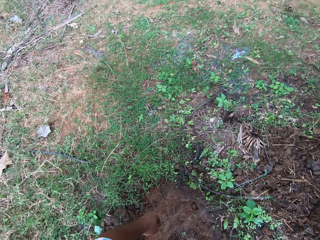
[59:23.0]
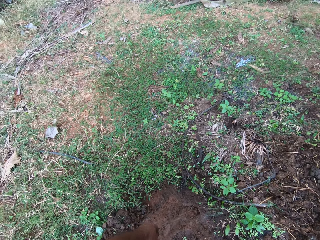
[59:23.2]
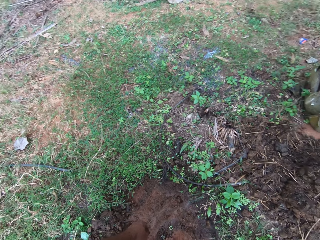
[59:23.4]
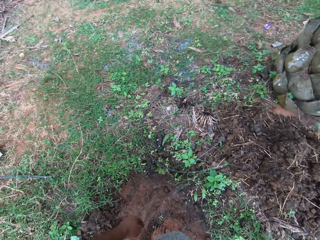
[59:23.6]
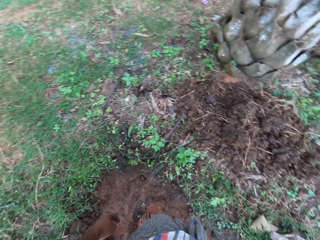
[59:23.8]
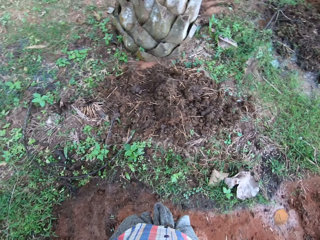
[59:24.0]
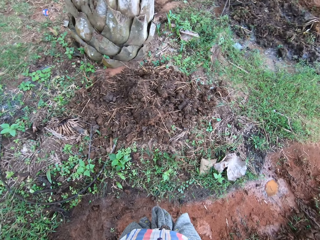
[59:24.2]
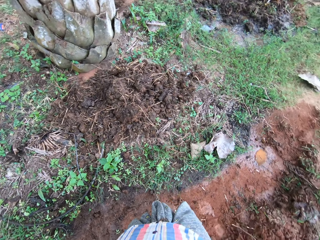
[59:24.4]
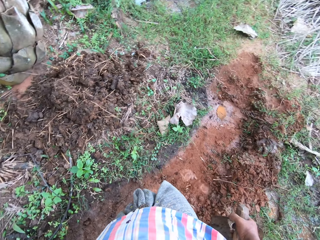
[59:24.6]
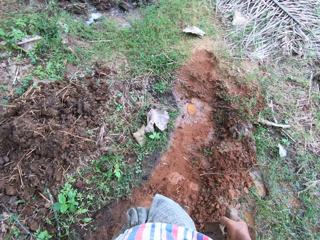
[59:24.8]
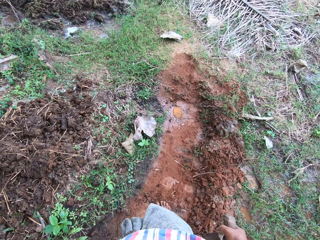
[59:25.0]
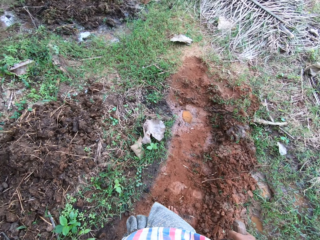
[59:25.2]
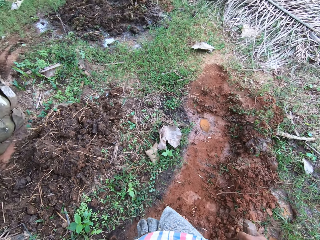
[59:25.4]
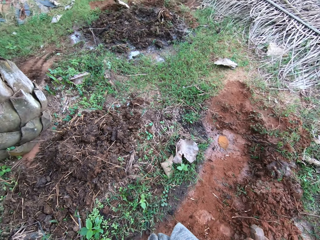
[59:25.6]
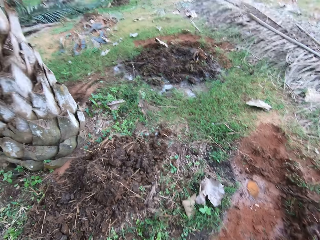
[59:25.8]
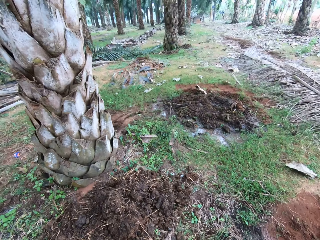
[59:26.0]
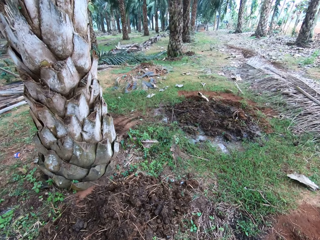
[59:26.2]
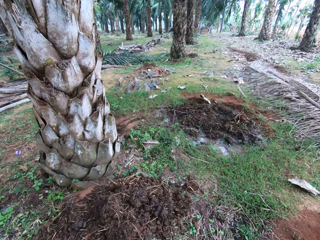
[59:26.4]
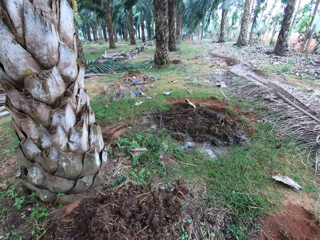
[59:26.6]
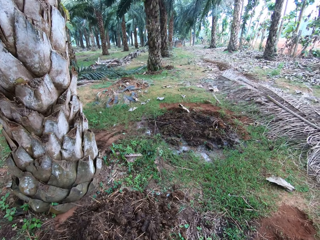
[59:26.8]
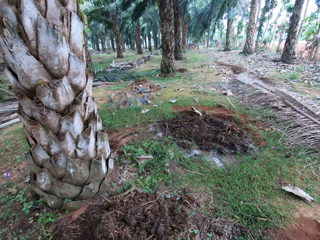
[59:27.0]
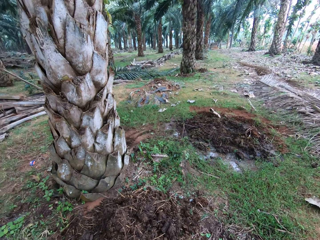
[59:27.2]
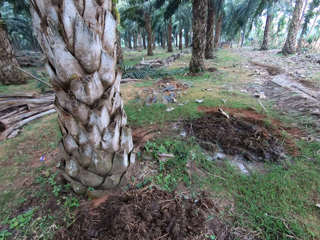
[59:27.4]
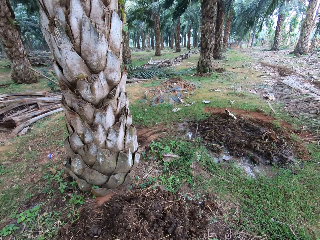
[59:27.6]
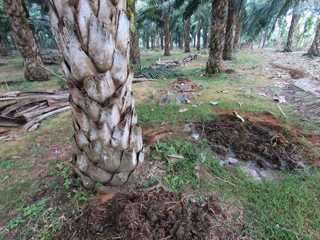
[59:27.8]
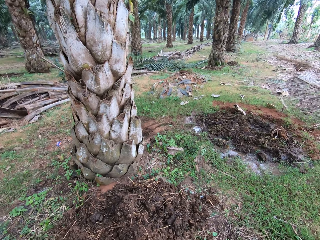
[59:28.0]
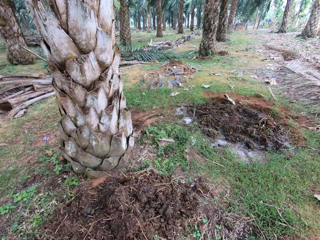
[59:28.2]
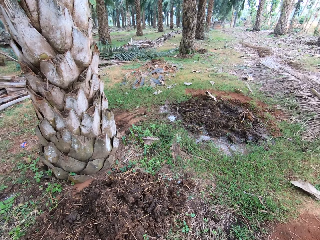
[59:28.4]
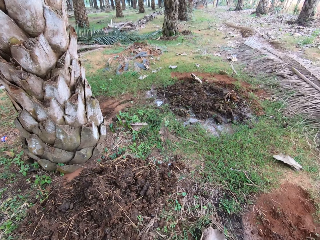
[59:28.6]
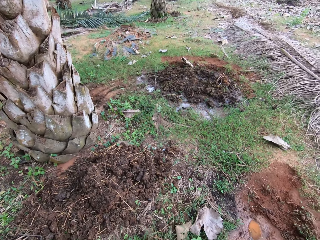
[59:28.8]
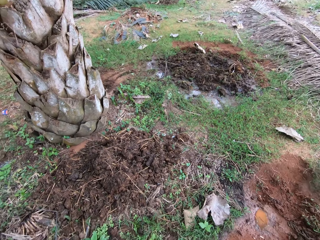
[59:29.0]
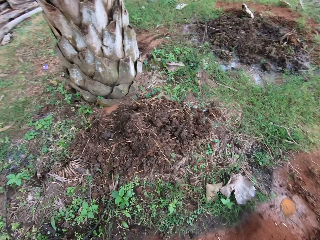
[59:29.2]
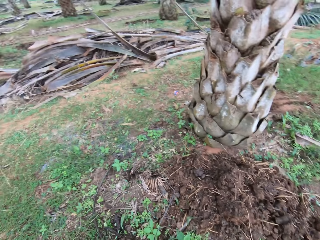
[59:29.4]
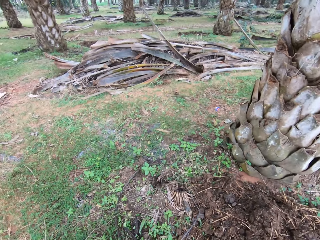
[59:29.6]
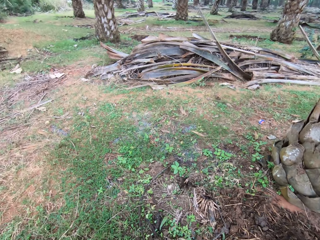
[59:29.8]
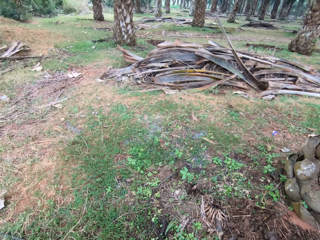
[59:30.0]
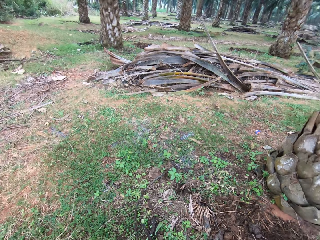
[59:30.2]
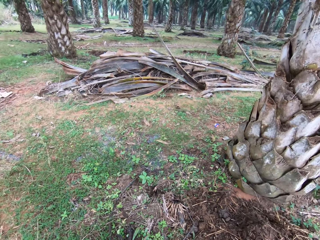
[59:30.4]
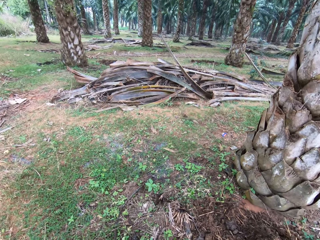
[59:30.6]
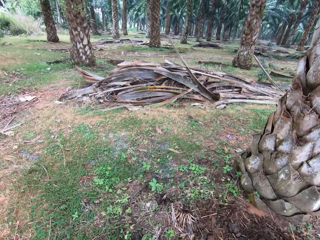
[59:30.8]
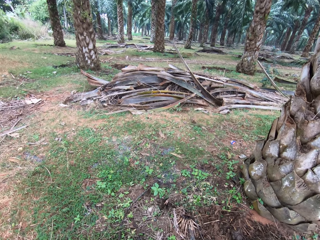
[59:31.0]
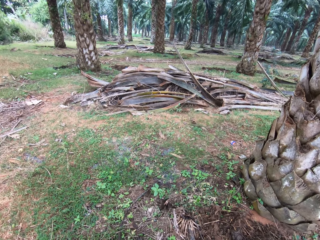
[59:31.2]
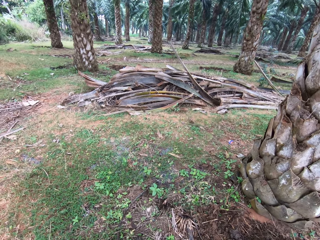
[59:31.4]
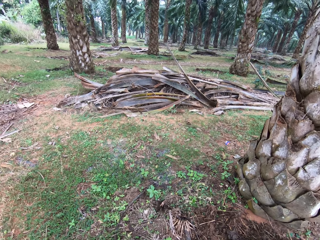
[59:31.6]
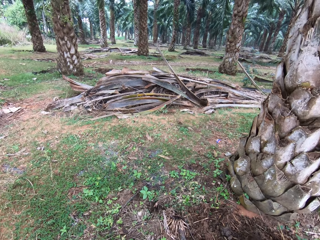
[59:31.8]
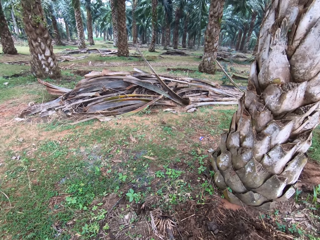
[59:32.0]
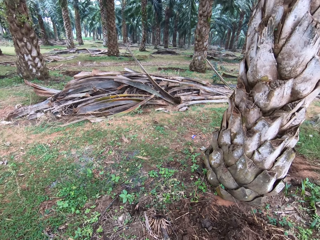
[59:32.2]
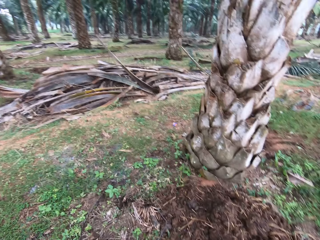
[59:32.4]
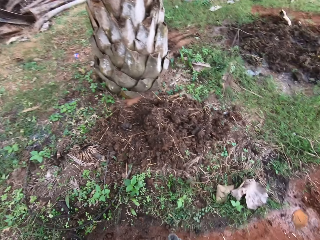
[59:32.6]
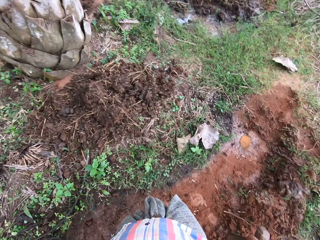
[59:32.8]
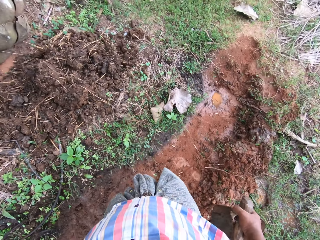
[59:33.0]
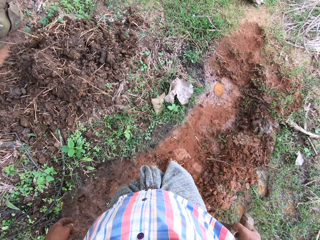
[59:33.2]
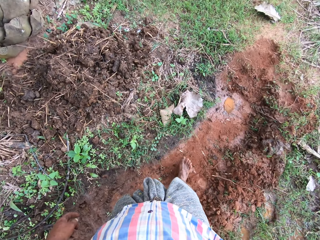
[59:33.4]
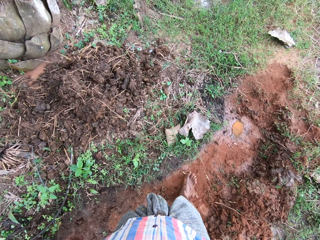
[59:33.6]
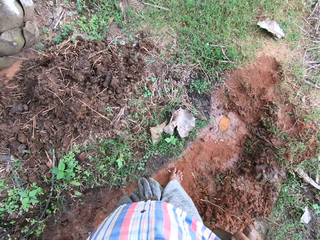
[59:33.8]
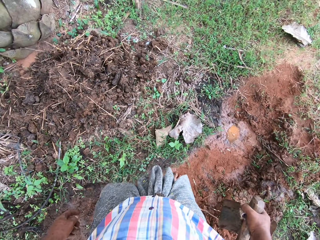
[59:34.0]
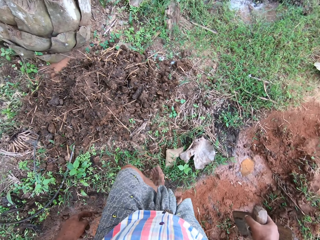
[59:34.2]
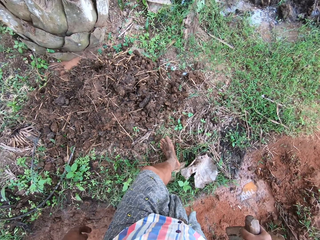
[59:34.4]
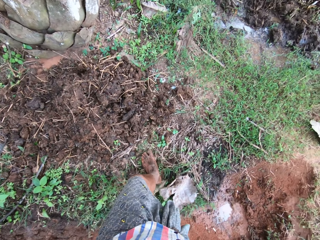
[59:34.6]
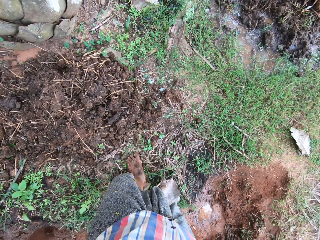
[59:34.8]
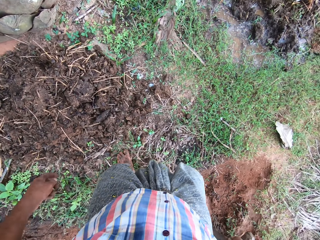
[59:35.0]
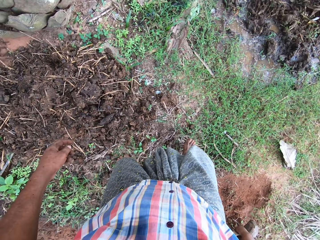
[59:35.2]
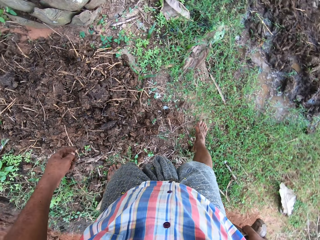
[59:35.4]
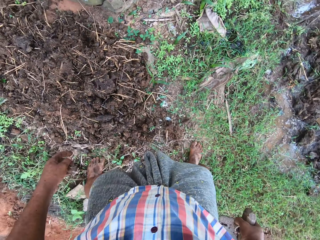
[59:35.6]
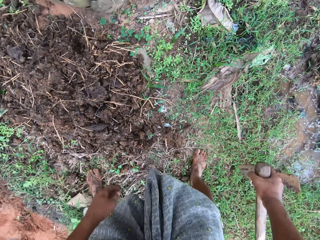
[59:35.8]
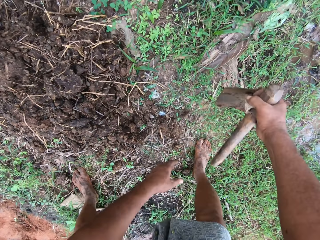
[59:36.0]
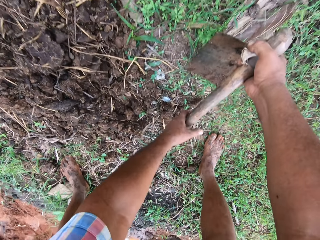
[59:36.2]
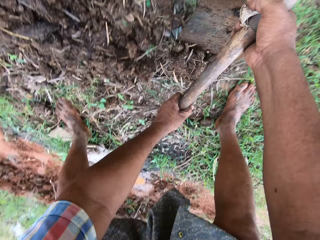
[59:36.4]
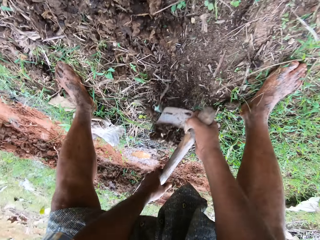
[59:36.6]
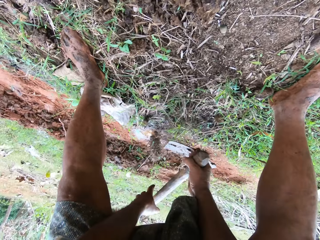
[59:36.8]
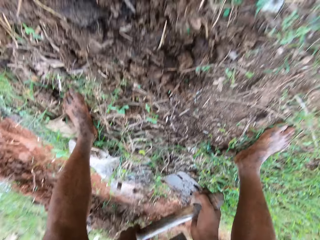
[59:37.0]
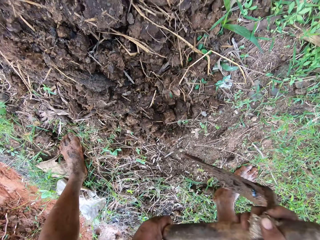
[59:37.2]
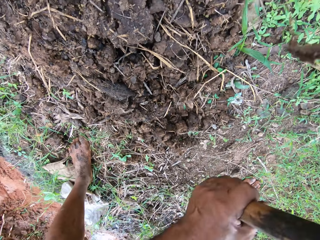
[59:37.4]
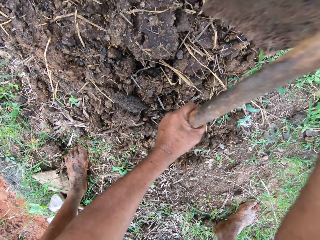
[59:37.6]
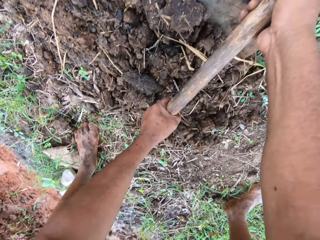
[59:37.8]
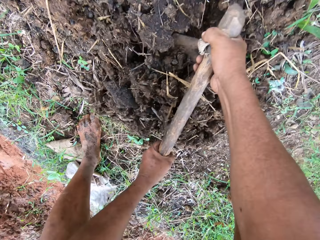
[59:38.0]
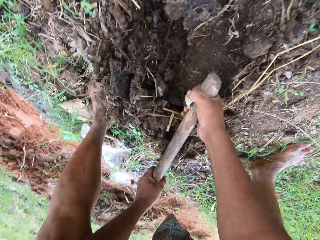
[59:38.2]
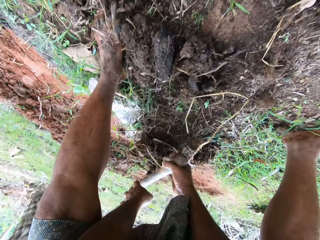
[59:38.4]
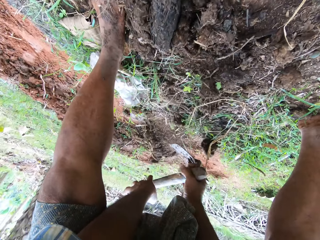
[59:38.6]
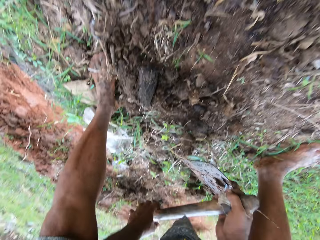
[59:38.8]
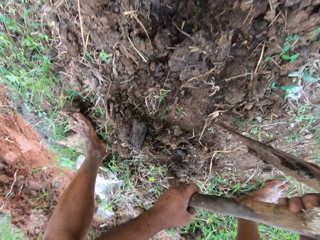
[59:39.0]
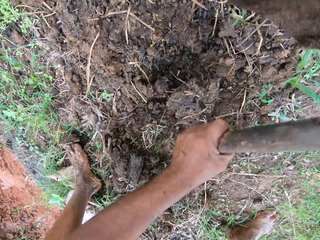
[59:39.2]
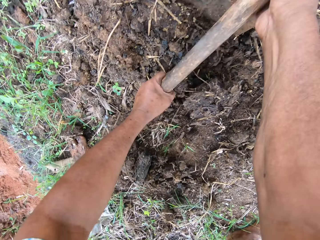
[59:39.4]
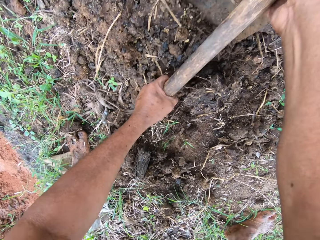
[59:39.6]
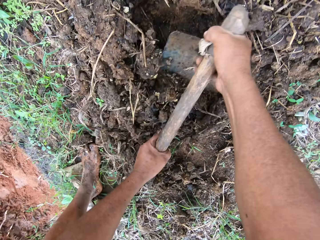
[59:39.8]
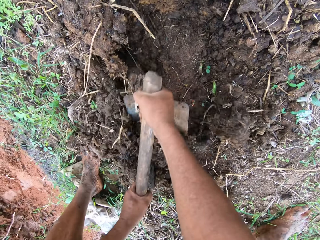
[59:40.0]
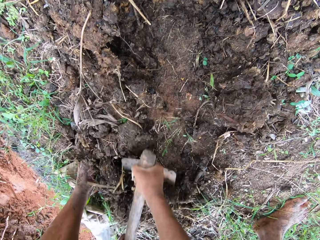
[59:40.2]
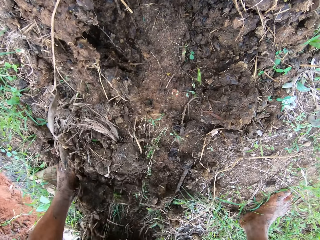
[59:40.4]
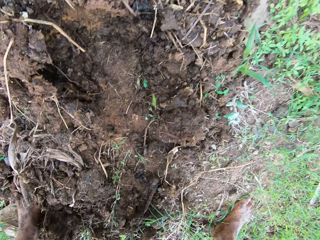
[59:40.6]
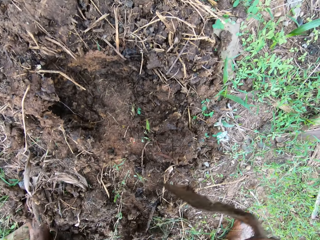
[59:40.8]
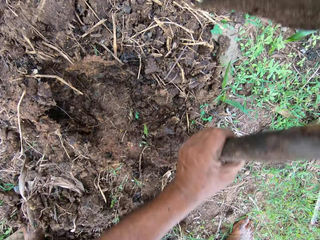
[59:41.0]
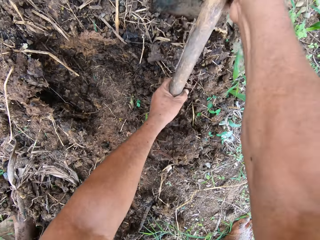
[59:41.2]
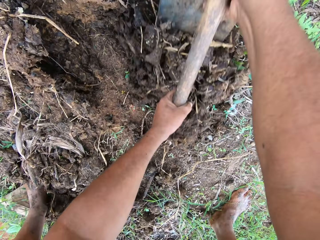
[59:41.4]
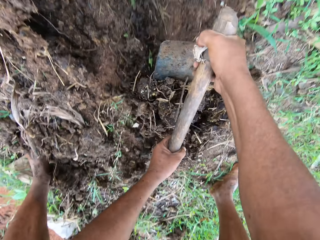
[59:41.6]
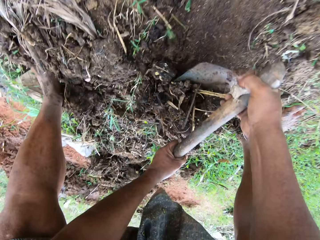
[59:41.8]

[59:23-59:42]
The camera wearer walks around the field. They clear the grass with a hoe and dig with the garden hoe.

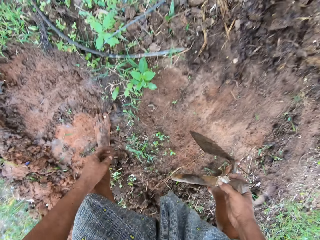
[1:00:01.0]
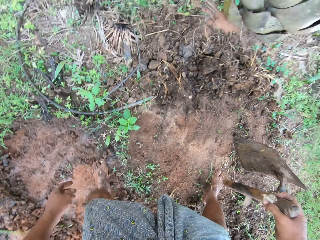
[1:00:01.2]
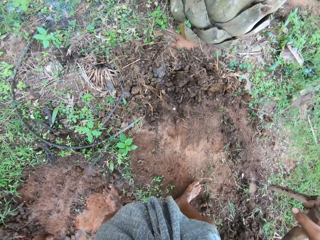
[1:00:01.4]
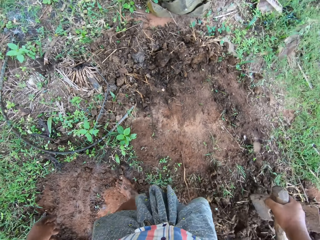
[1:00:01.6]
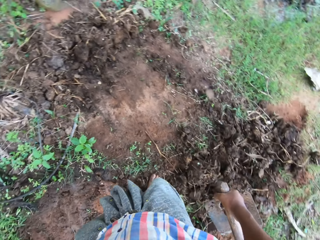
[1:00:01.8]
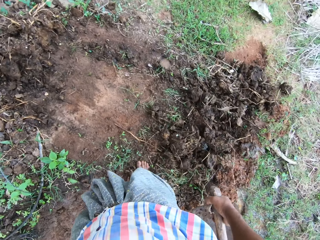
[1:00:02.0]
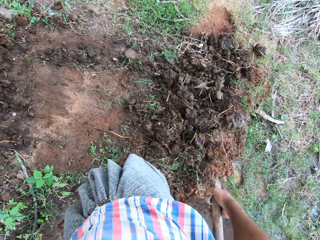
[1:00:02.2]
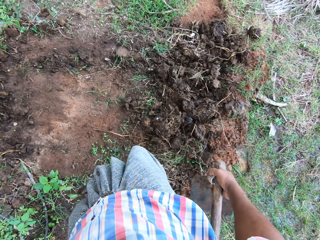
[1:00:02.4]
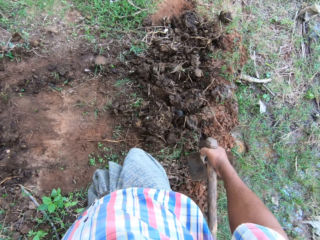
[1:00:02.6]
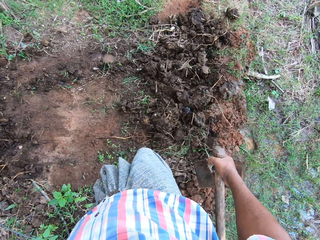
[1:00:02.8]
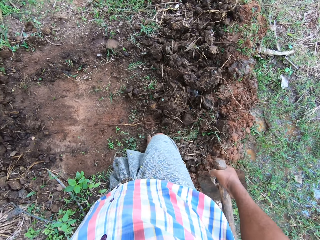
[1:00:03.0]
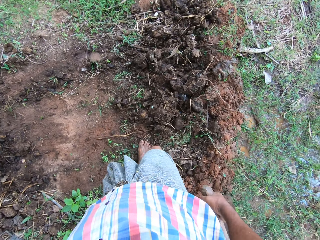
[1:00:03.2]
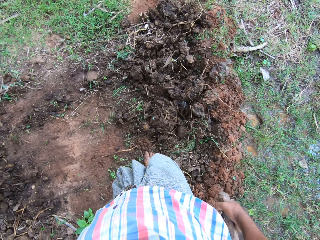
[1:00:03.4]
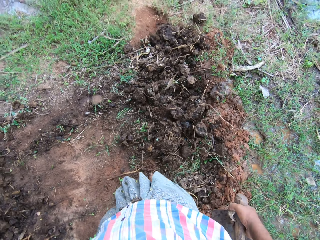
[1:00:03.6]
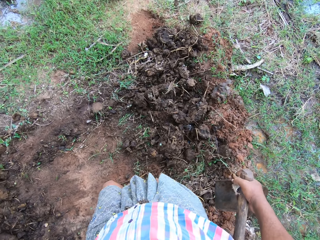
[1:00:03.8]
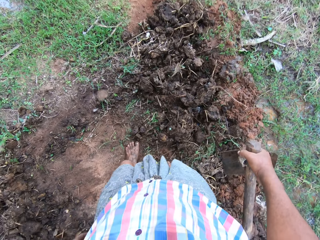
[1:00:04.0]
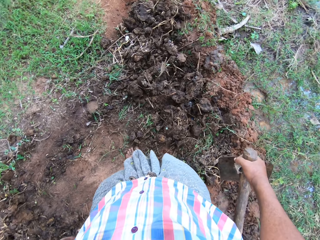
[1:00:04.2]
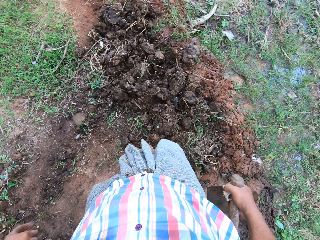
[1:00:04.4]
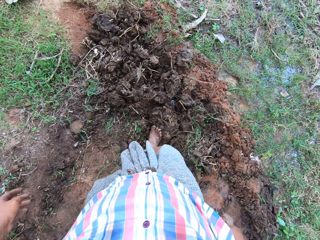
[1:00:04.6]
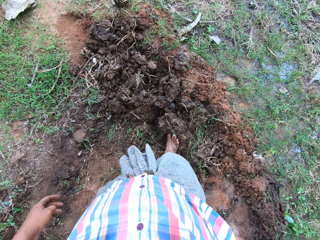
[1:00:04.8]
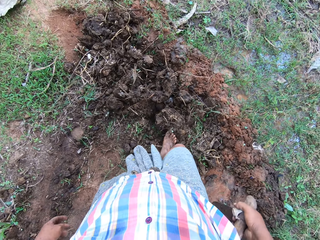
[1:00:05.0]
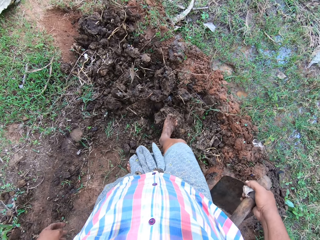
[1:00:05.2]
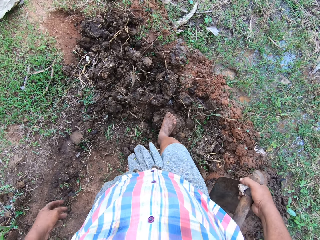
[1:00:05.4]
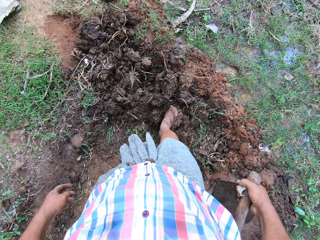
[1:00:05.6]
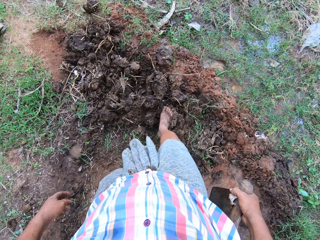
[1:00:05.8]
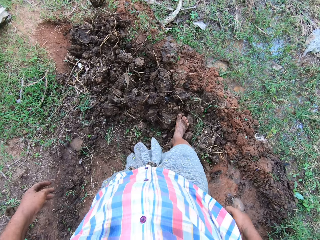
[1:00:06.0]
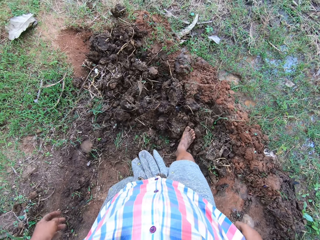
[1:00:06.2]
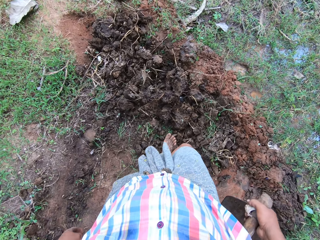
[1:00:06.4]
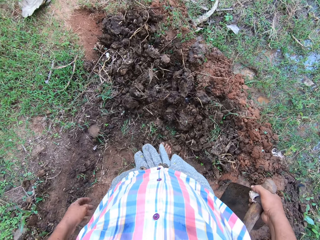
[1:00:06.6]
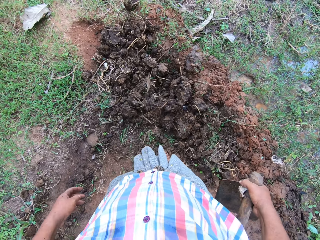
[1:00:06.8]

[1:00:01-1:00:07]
The camera wearer turns around the field. They walk around the field and march on the soil.
